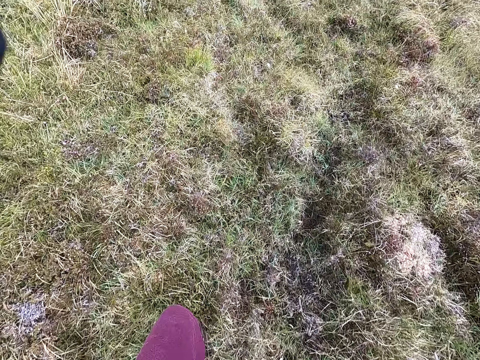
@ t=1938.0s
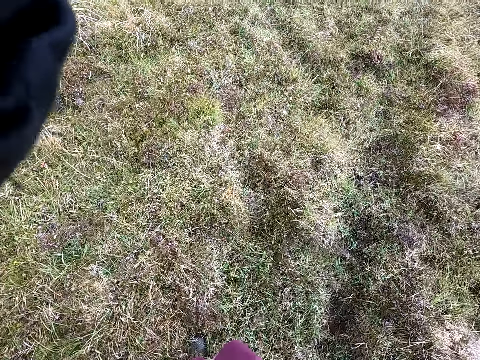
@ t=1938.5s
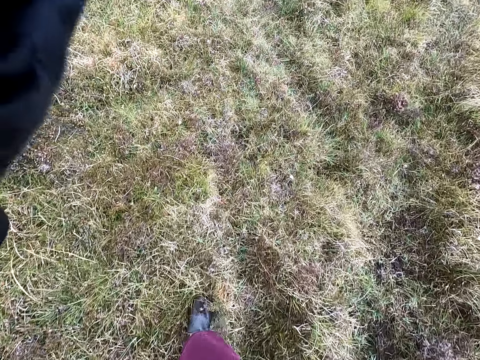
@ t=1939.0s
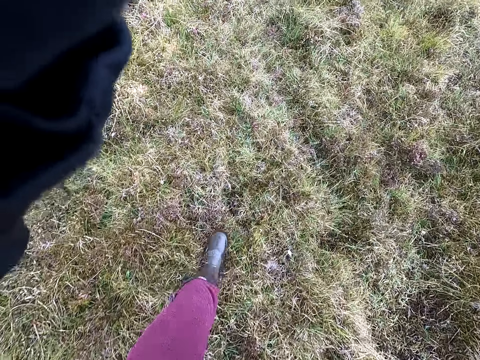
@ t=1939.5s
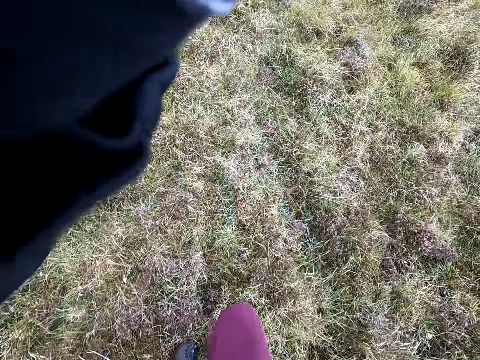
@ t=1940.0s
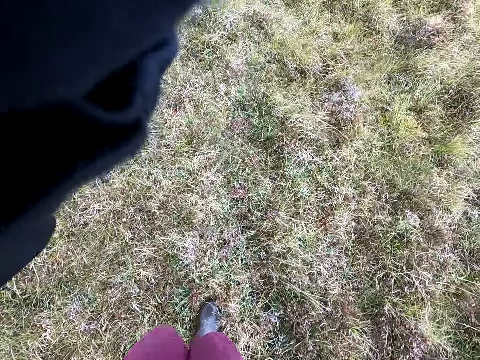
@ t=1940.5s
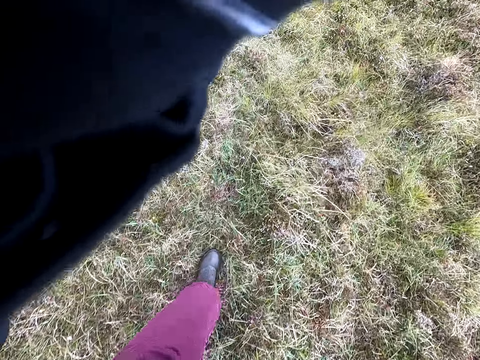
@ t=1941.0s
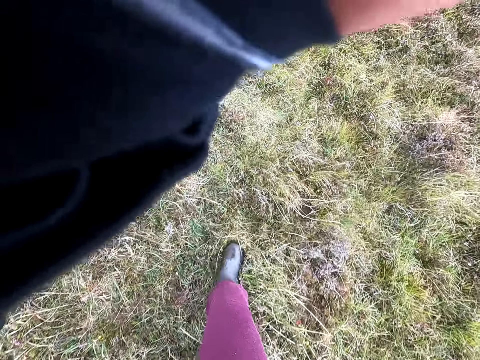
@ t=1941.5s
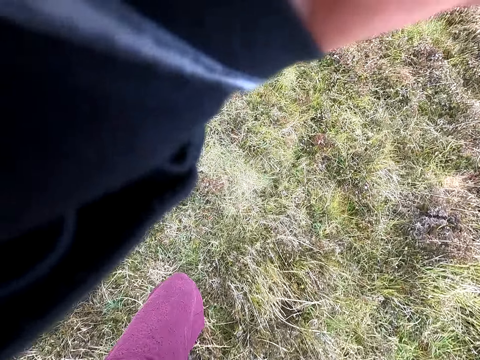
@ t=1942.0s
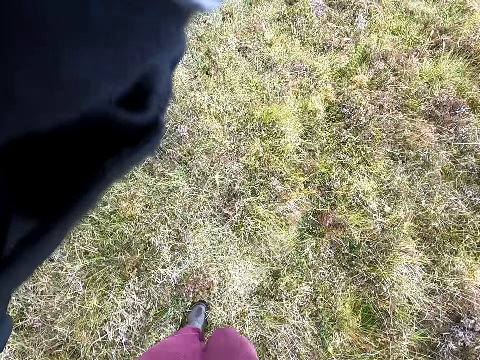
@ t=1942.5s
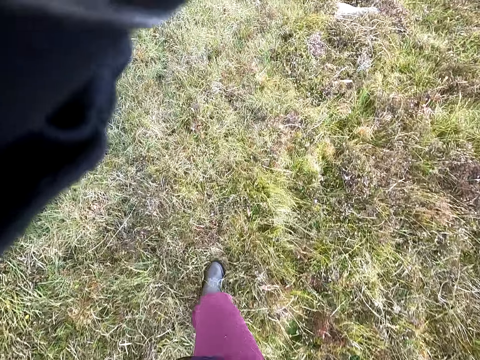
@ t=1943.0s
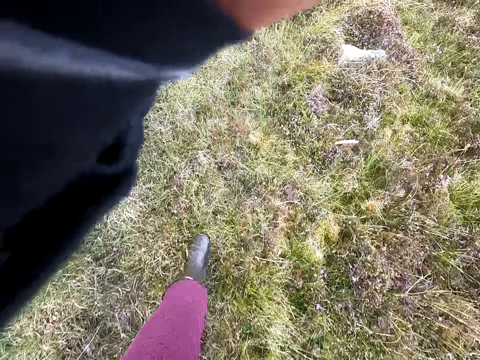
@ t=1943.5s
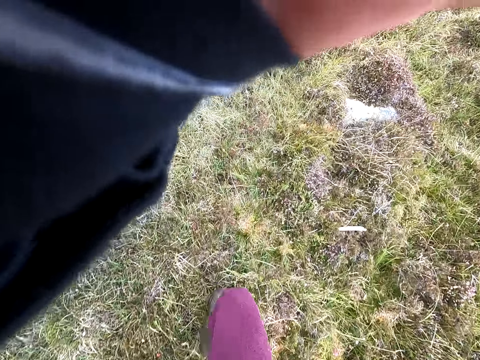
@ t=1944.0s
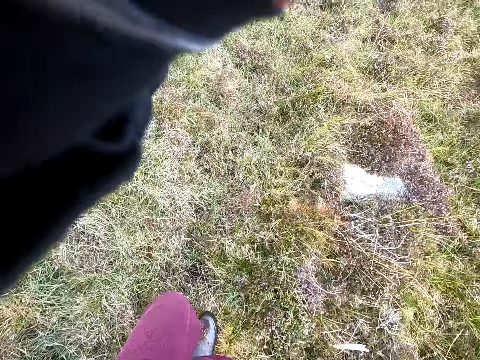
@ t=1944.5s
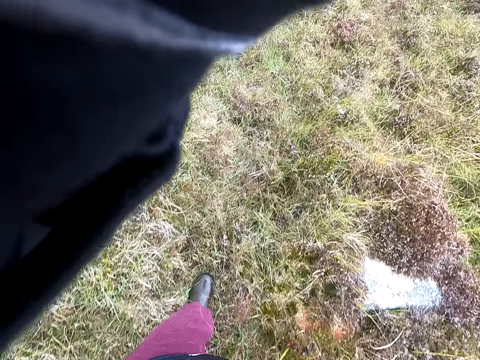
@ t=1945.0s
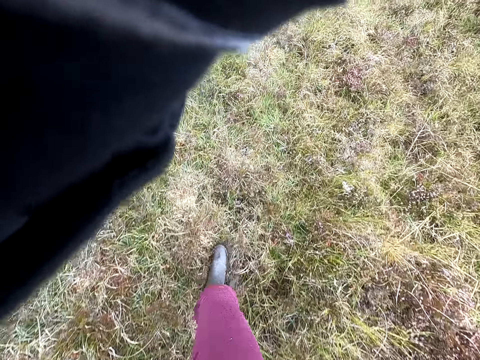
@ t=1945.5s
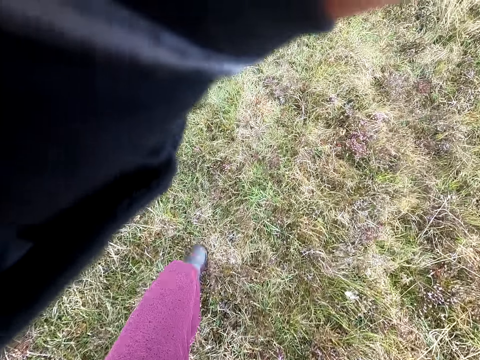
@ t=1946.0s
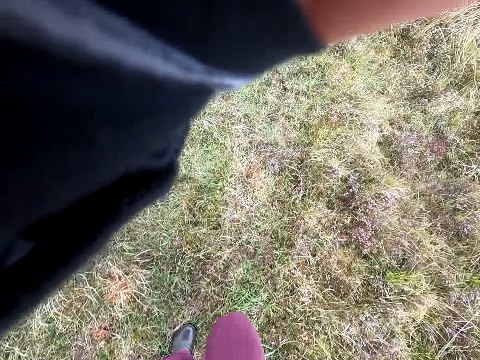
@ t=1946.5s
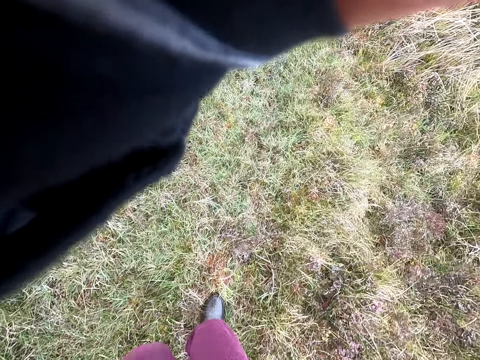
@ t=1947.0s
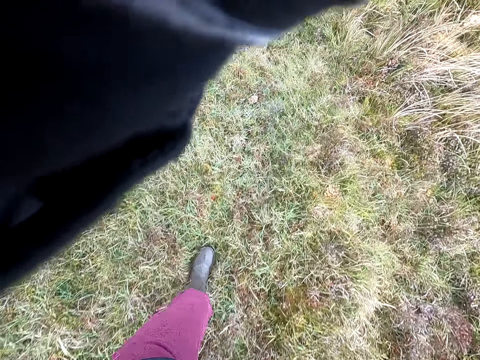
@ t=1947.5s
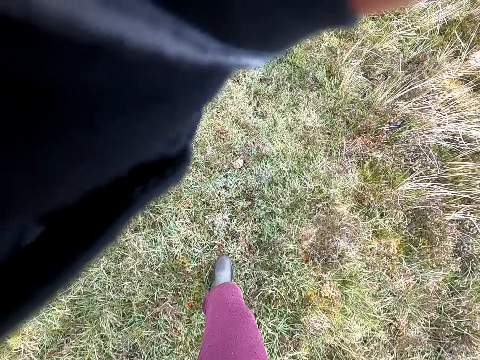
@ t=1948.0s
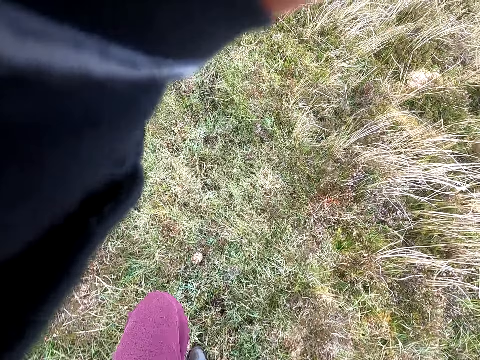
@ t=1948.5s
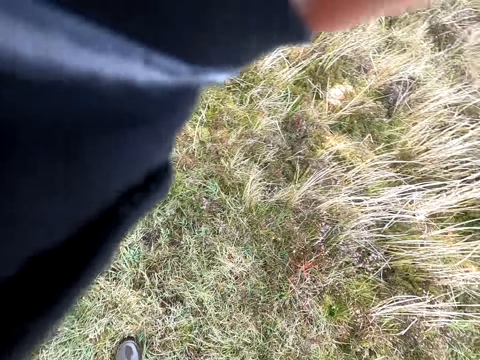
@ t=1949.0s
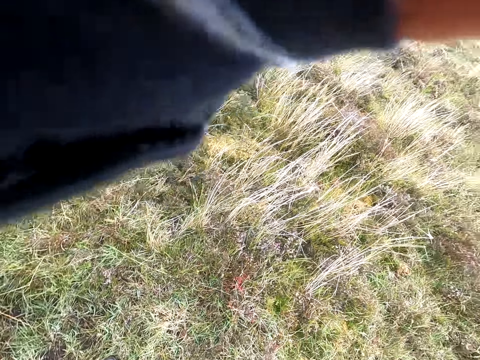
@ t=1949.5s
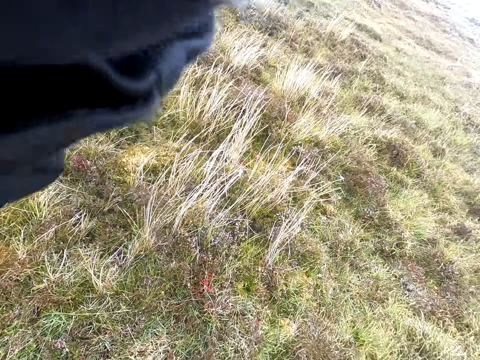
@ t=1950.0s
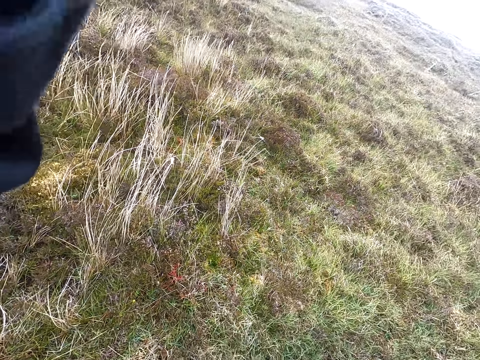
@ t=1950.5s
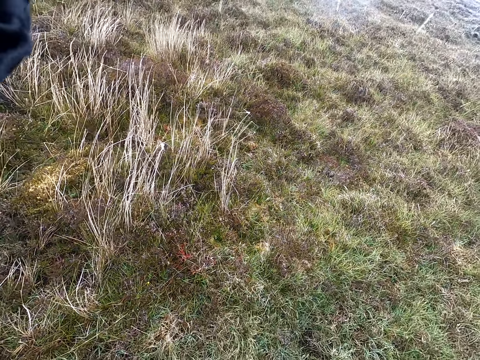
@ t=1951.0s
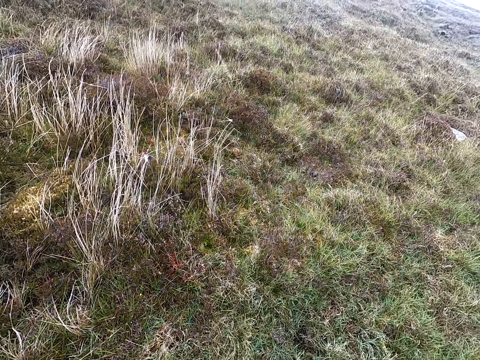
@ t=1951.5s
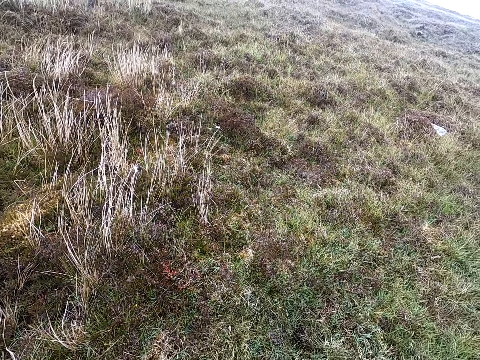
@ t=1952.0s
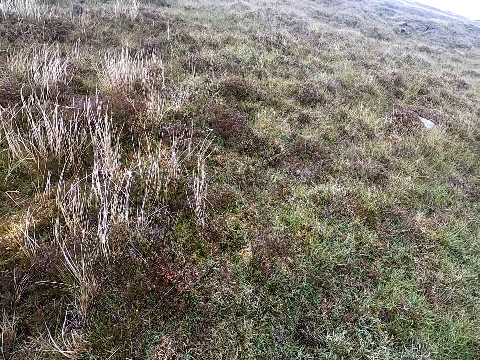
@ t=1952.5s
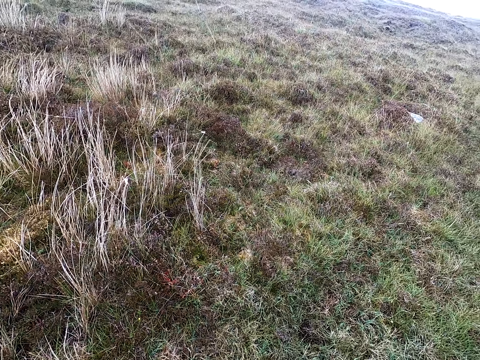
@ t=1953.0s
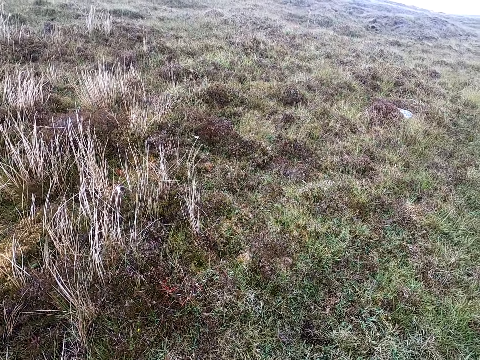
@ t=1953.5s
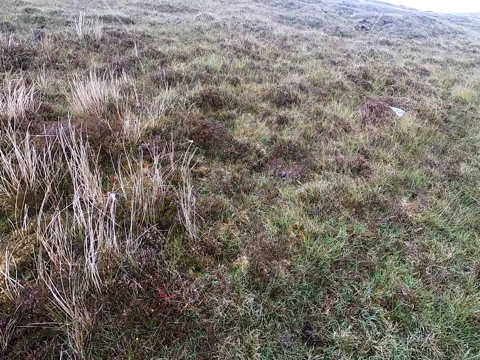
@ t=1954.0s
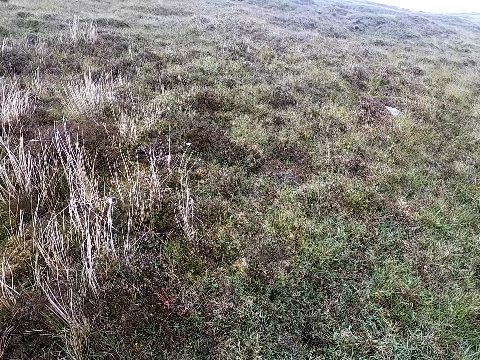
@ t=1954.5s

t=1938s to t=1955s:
The camera wearer stops walking.

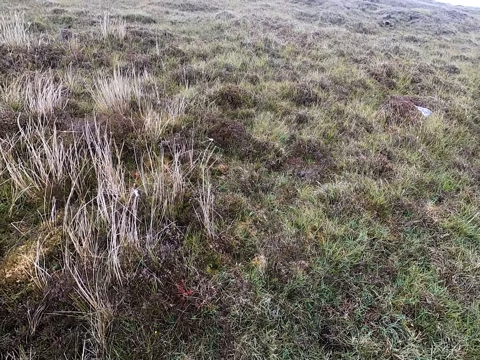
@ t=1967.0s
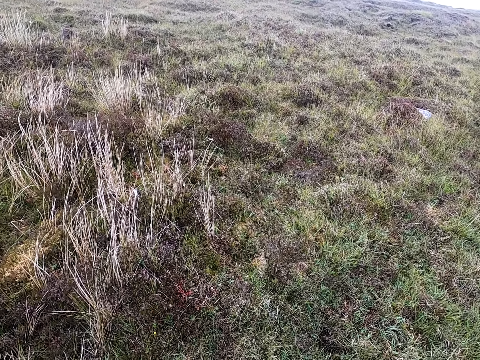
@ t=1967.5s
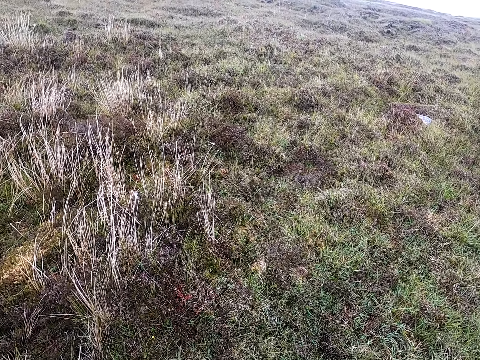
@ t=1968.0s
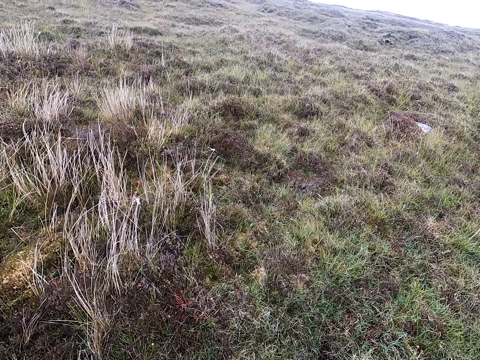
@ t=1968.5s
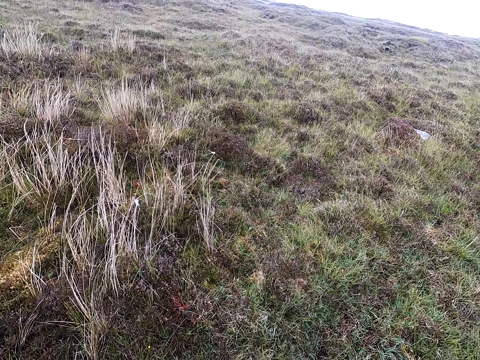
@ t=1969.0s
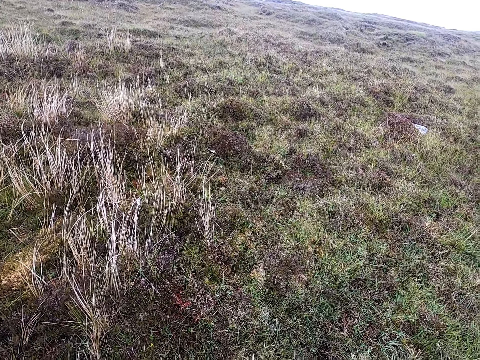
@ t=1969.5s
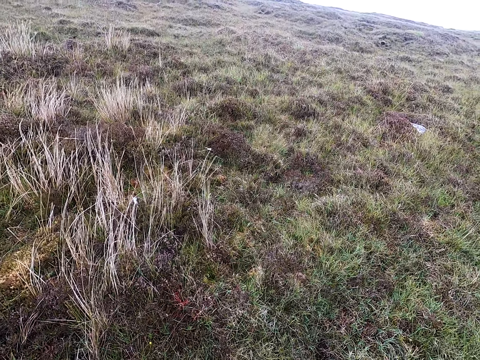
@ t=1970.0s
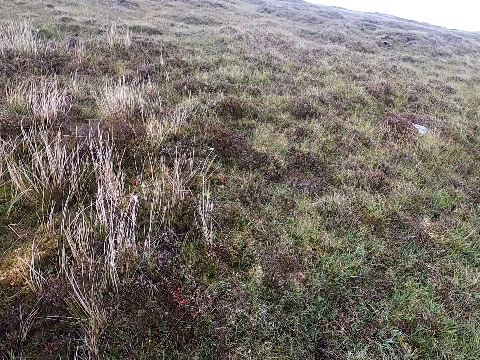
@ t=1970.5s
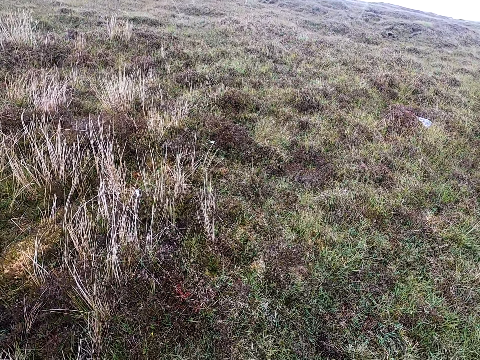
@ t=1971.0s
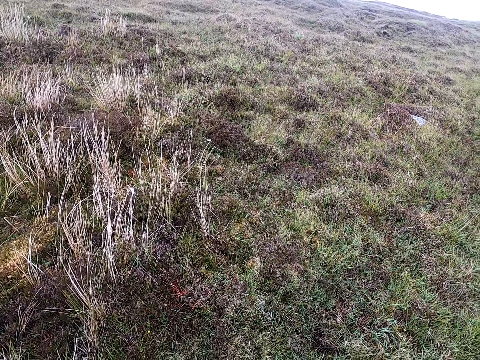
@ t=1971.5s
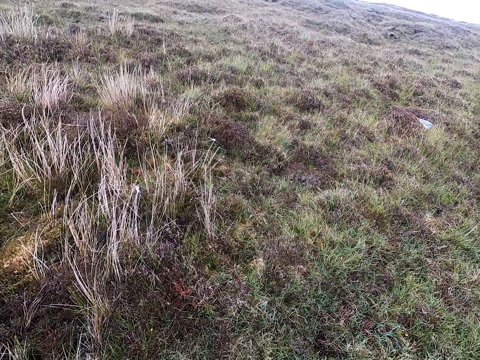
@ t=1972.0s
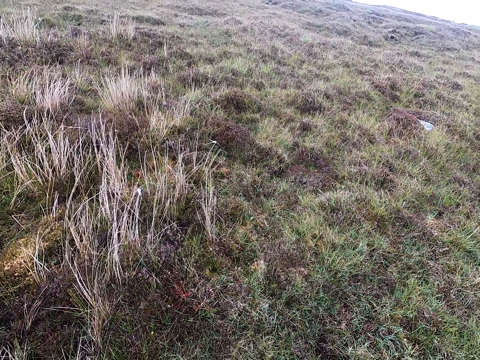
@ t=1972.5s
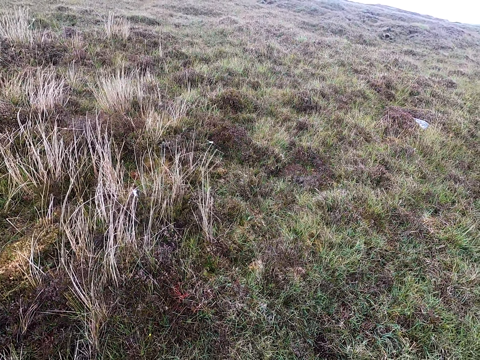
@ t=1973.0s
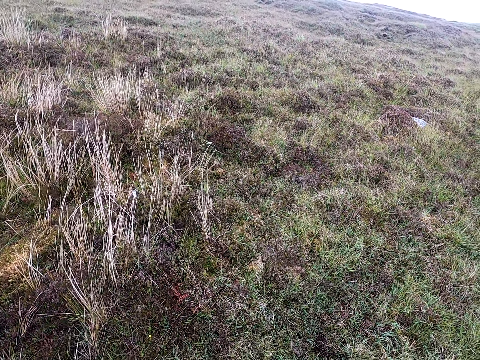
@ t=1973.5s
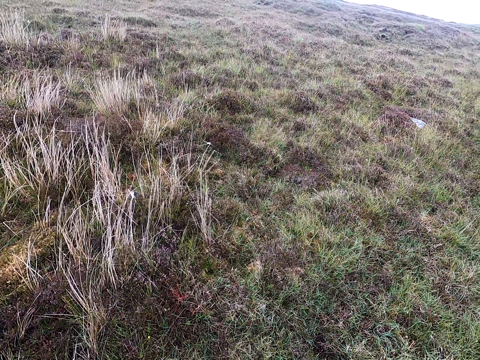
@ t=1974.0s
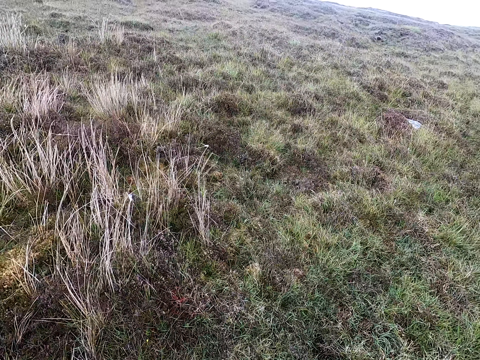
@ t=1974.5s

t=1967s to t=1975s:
The camera wearer stares around the field.

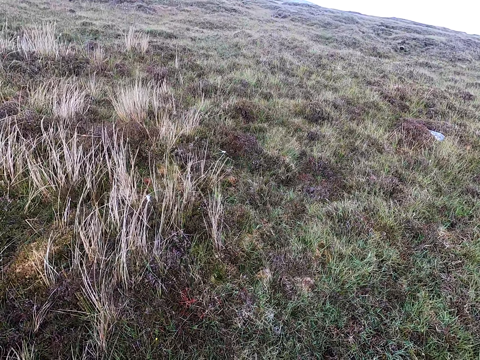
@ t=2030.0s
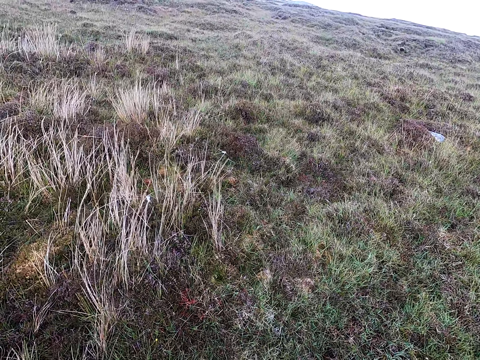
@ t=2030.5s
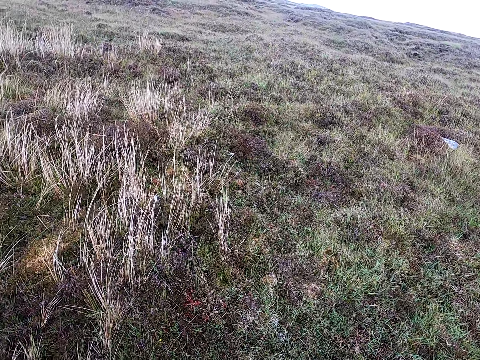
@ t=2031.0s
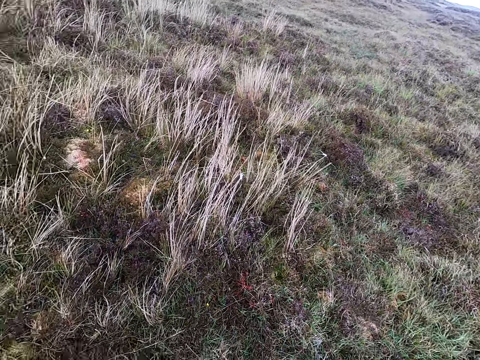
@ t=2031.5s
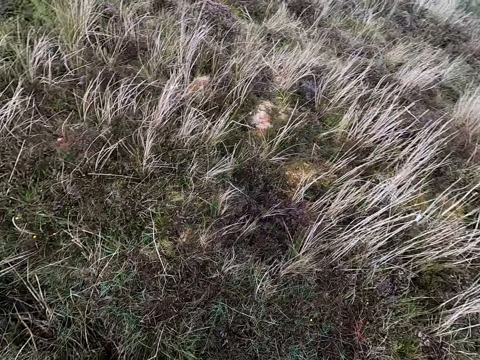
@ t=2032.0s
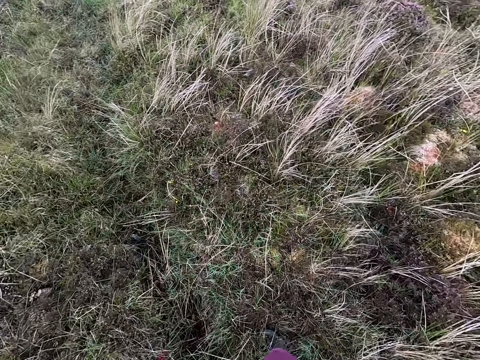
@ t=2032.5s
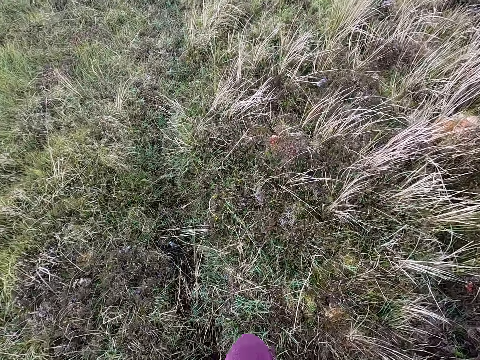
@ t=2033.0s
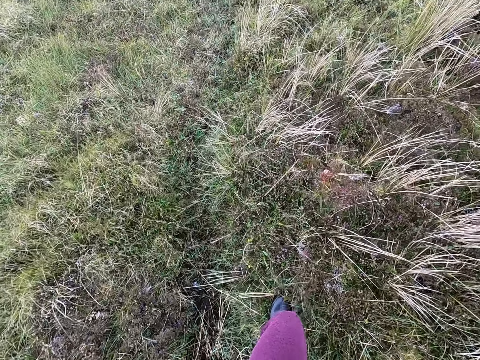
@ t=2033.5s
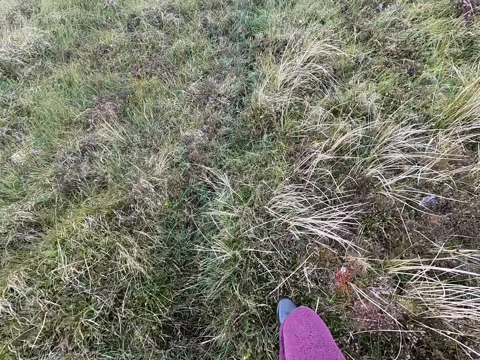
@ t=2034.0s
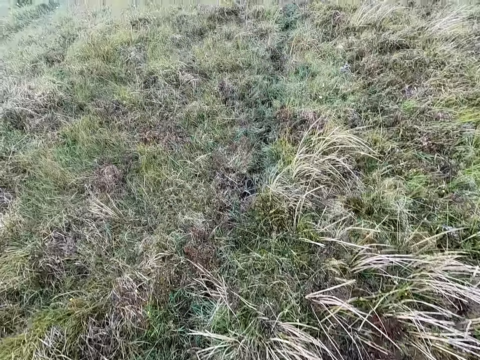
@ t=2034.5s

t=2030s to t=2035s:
The camera wearer walks and looks around.
